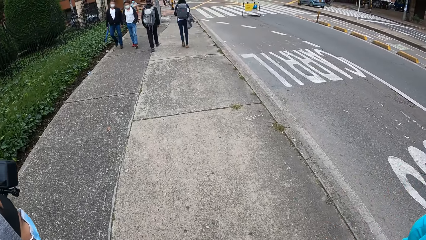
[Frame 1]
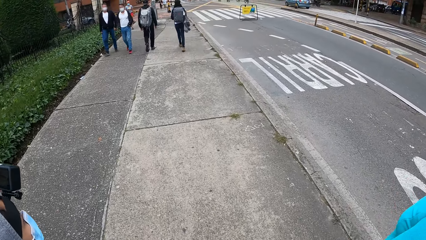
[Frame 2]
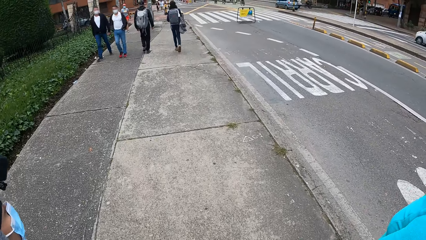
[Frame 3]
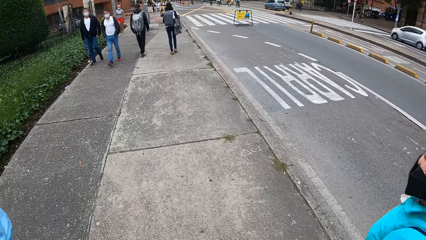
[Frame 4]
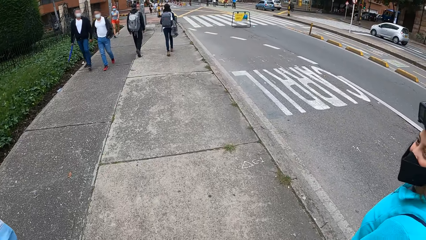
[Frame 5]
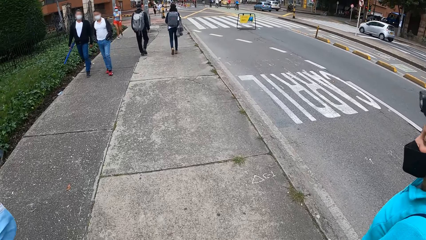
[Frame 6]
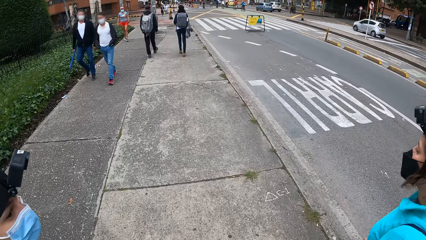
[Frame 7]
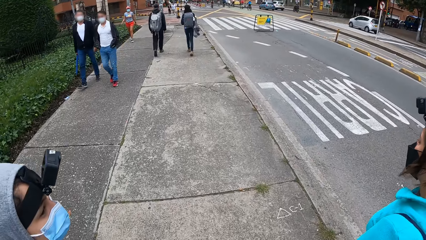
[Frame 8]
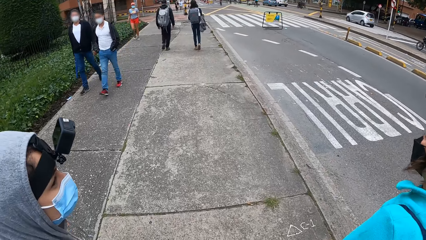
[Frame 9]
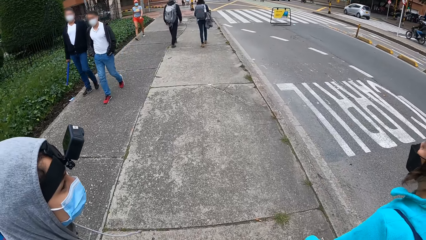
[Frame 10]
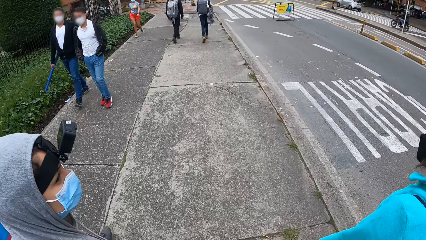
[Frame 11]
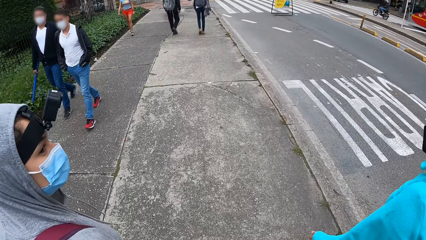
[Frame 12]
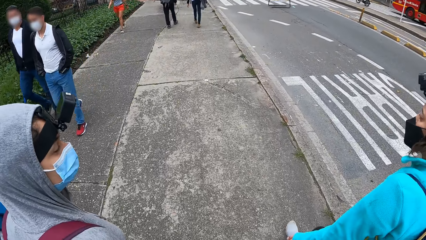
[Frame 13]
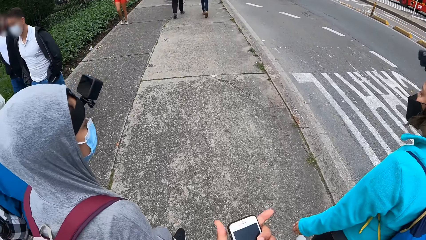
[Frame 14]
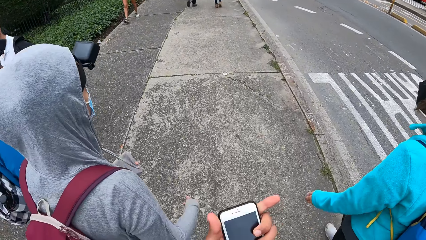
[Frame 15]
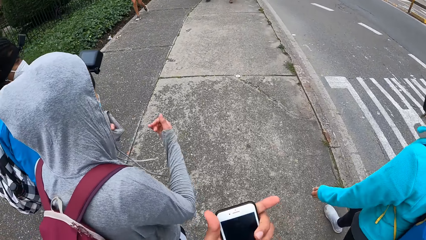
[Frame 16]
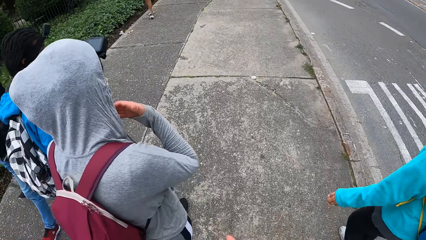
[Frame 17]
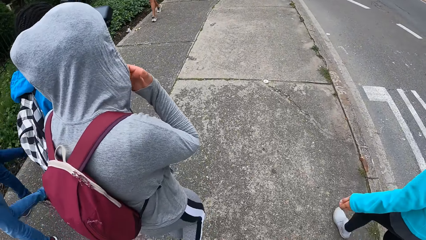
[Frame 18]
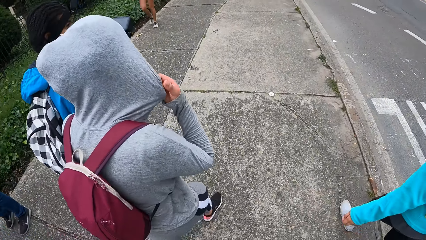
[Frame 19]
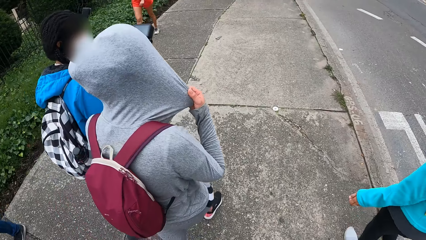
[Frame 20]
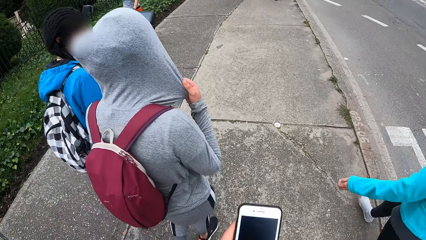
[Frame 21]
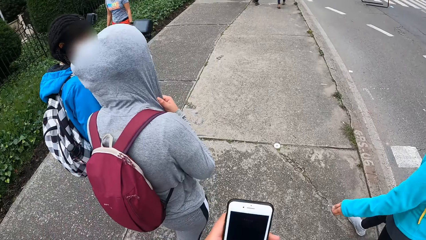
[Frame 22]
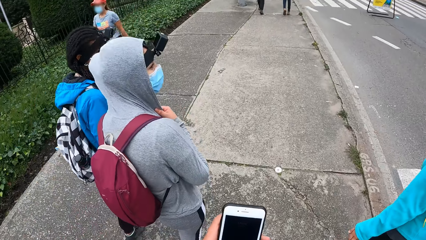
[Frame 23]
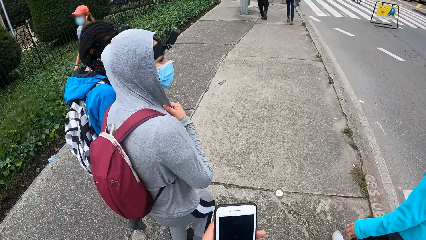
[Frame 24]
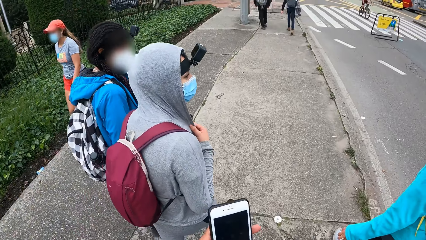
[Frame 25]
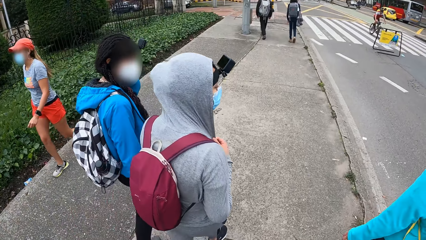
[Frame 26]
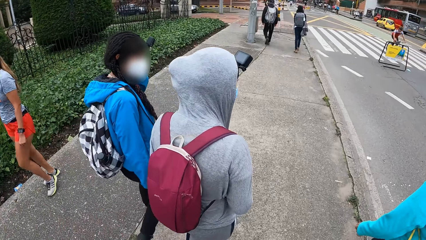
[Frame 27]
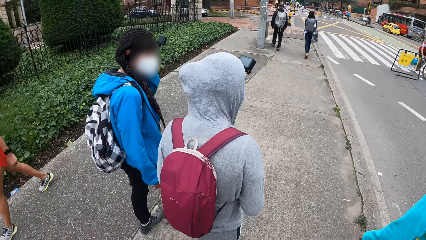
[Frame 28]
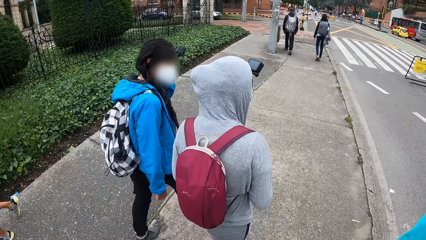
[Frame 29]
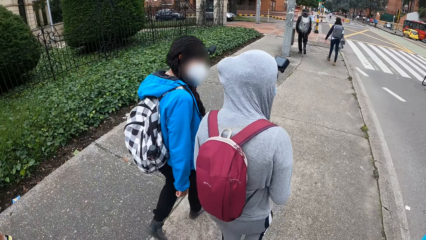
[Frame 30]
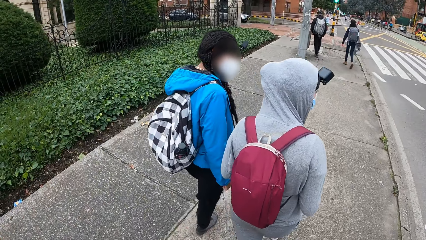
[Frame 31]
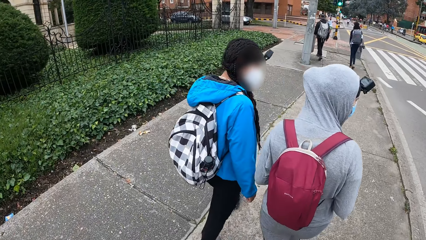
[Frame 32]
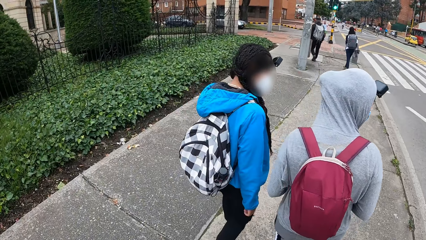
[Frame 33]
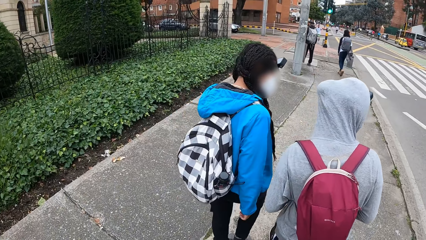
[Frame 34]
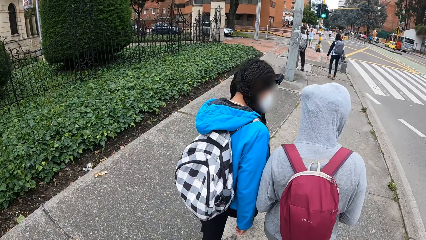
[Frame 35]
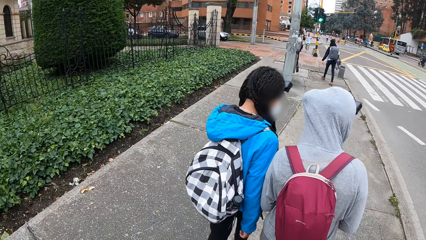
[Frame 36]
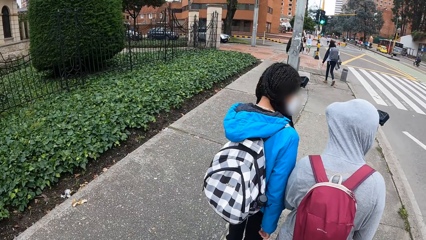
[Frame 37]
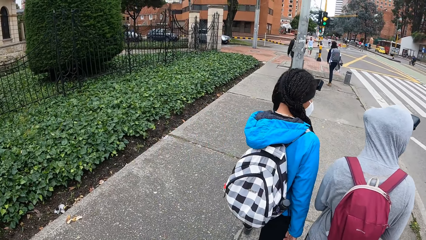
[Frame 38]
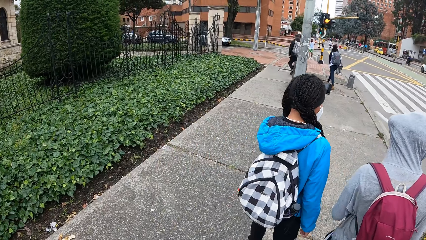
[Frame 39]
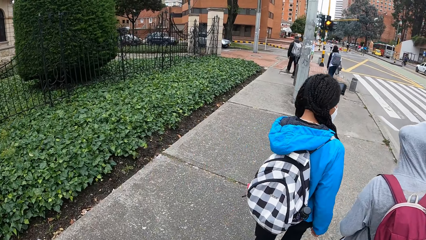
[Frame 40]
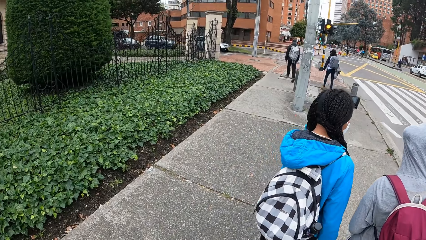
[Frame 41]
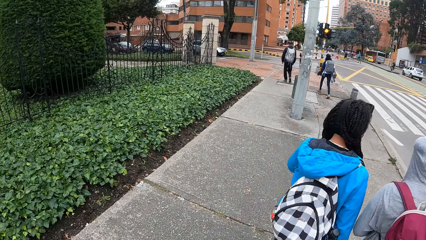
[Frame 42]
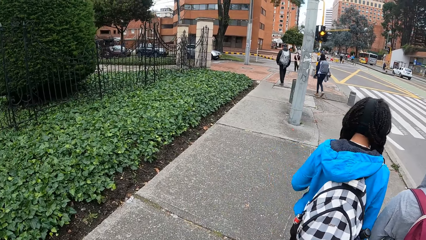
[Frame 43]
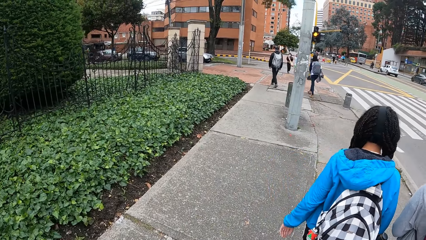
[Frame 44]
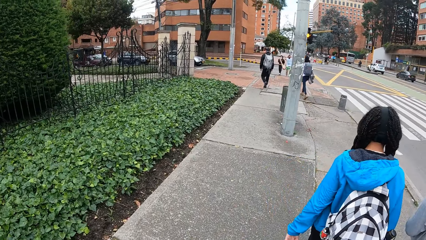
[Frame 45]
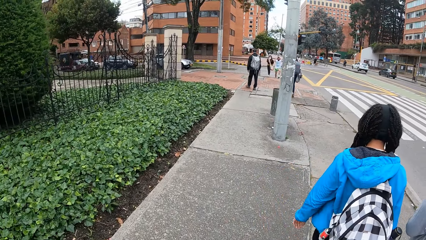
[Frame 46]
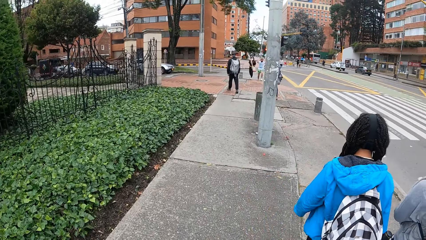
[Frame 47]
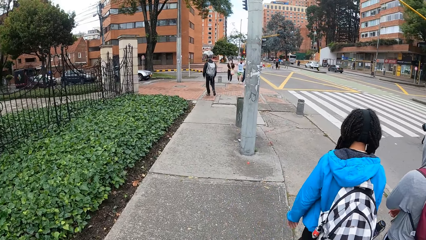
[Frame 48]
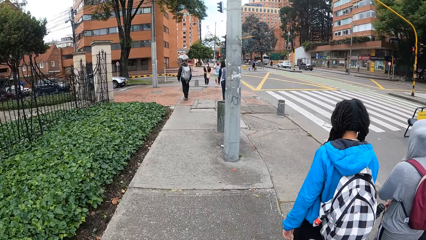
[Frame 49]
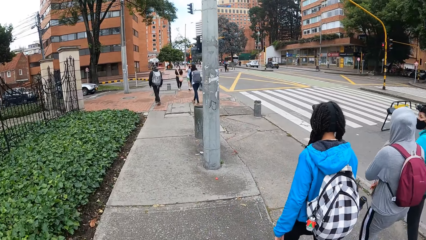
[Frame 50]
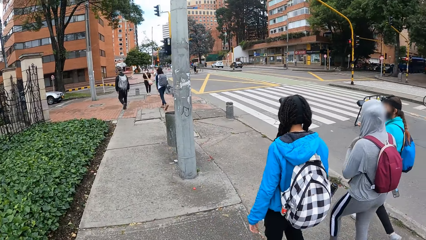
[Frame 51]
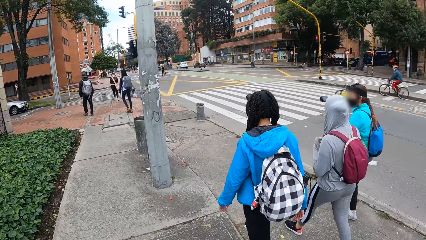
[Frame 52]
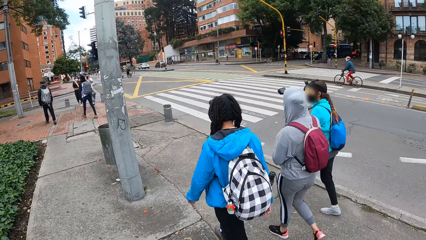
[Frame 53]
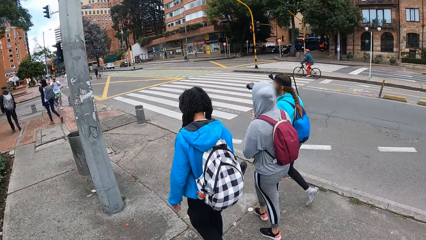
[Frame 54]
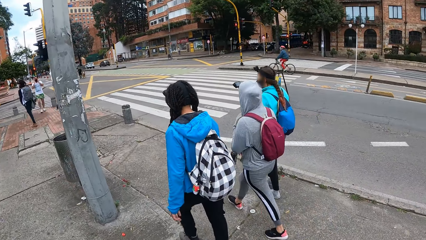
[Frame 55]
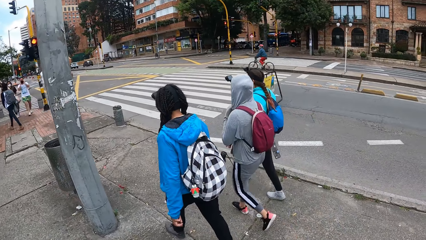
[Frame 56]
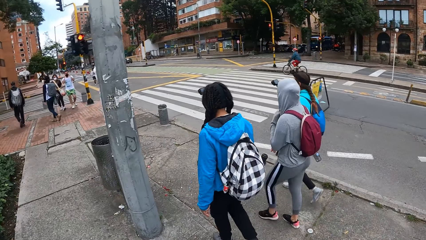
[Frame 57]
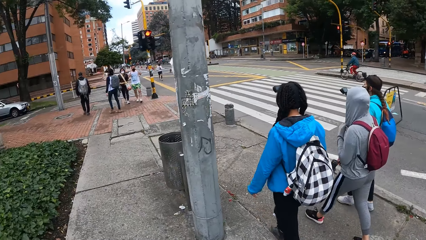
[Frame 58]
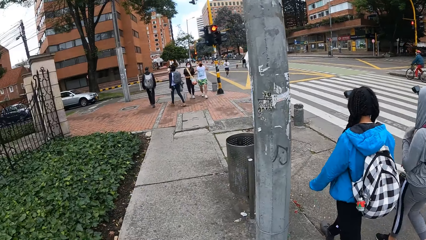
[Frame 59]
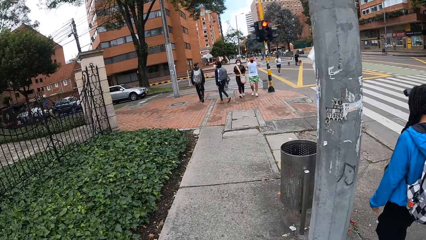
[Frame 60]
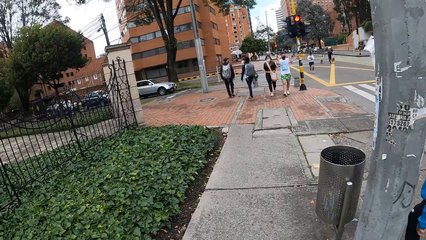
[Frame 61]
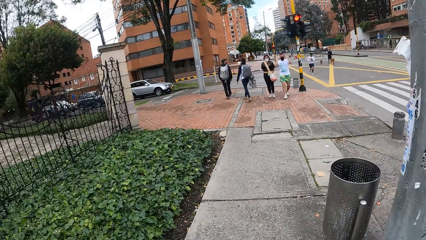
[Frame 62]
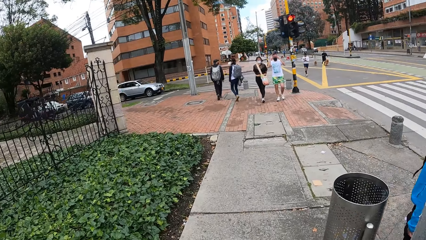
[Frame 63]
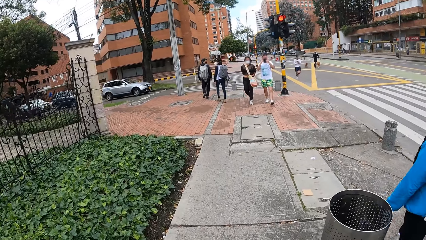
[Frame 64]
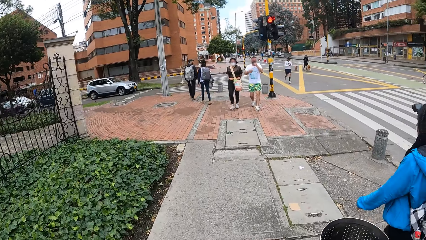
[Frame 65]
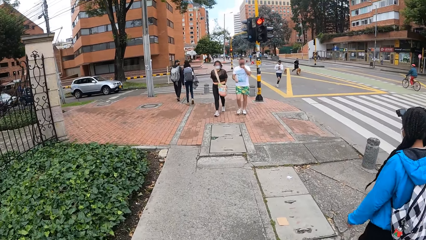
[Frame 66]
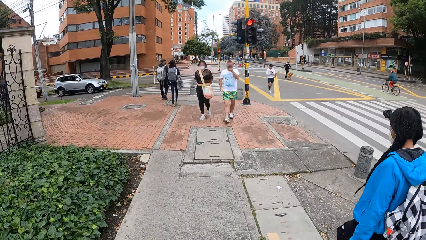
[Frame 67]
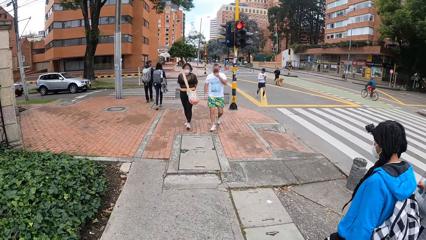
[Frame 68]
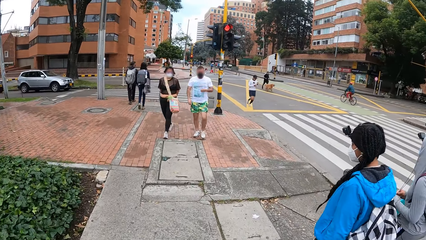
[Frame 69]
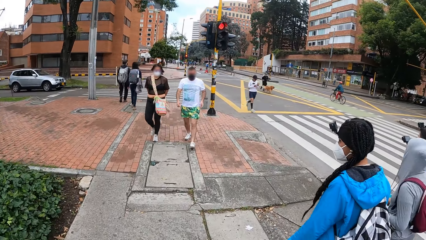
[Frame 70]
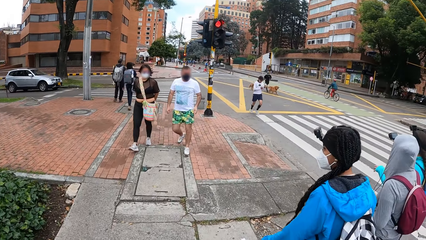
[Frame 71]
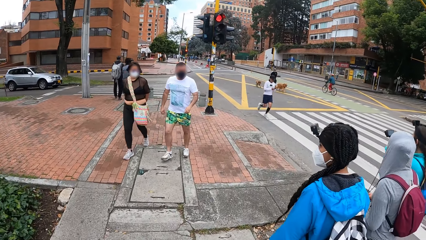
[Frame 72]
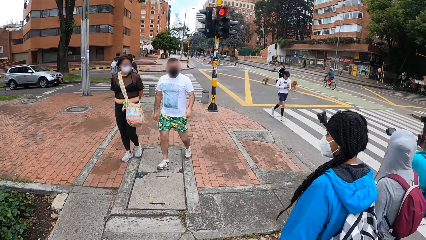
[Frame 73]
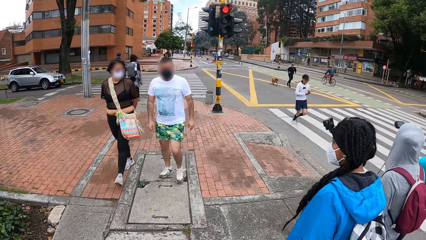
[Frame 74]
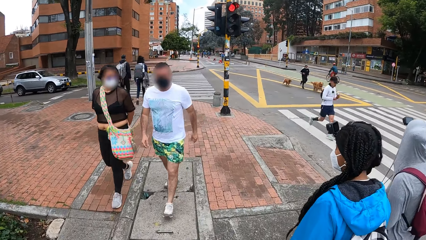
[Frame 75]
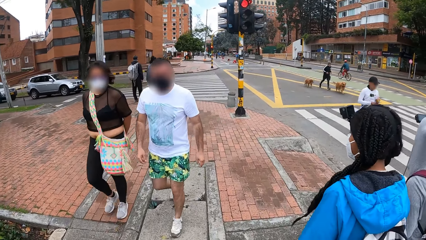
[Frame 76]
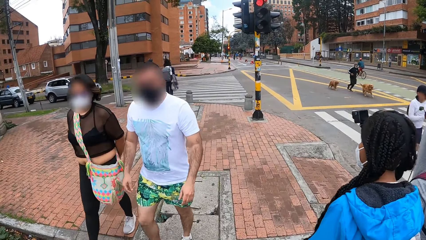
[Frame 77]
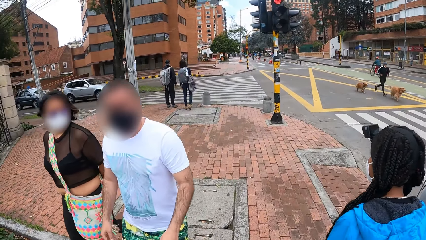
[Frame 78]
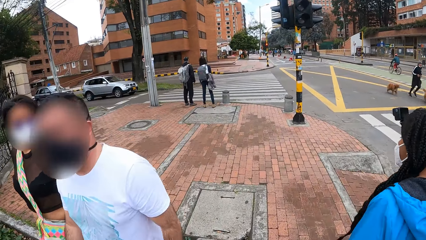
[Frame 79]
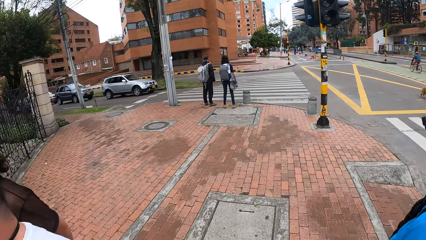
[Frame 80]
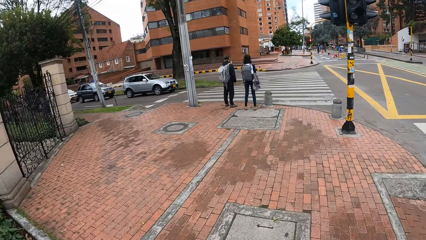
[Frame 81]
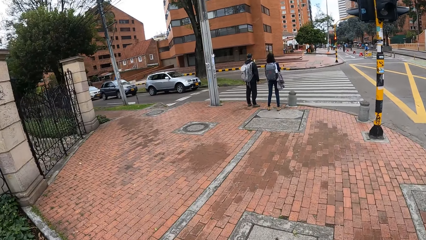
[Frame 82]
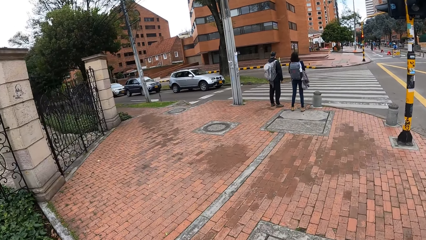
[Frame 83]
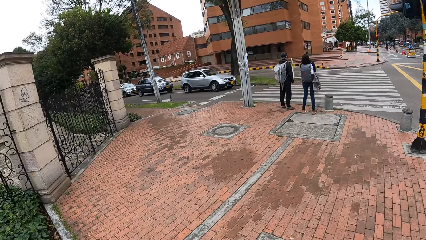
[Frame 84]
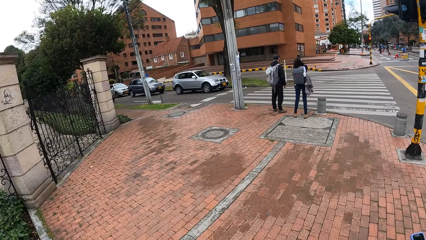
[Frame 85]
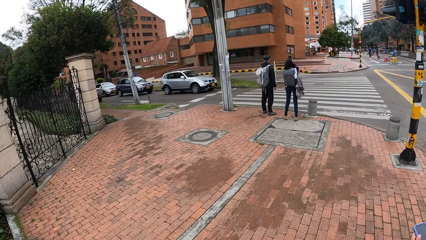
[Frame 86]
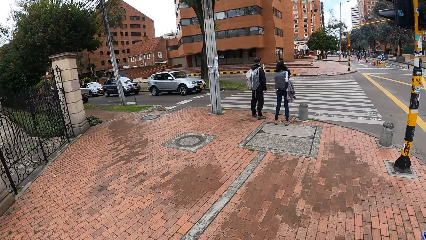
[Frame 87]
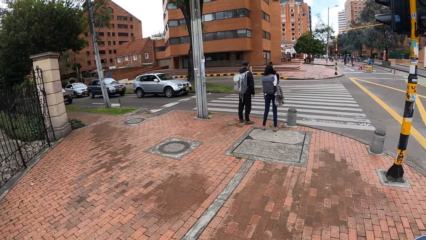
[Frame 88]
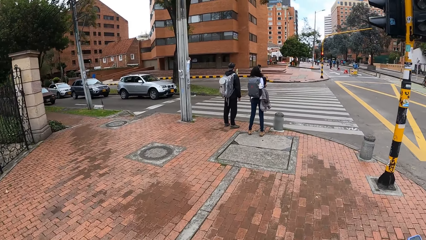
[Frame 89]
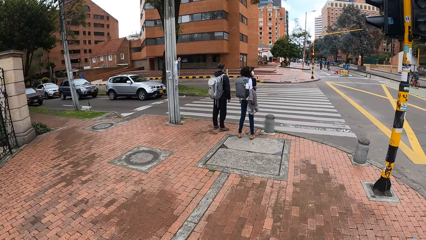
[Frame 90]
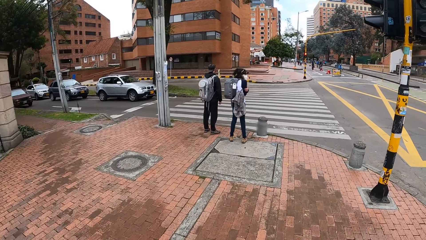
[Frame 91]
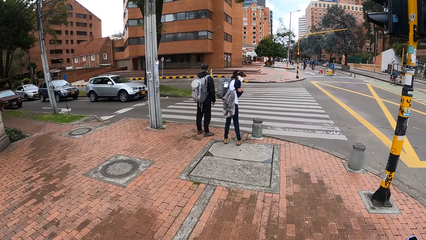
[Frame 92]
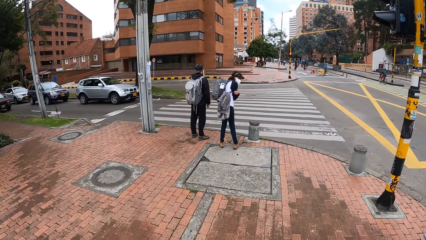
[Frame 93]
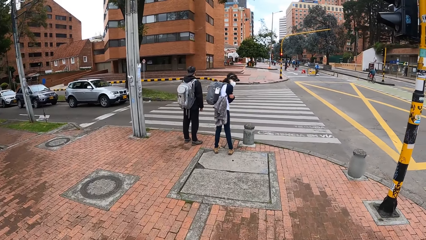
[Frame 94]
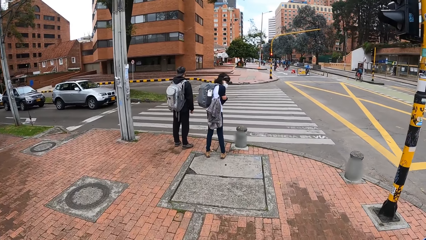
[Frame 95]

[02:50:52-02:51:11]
The camera wearer walks. A woman speaks to another woman. The camera wearer lifts her left hand and walks. She holds a phone in her hands. She walks. She walks and looks at a third woman, the first woman and the other woman.
